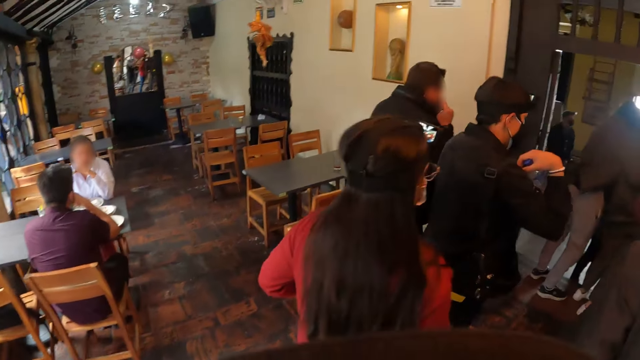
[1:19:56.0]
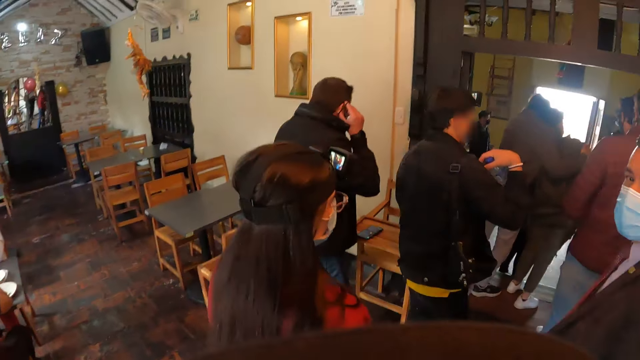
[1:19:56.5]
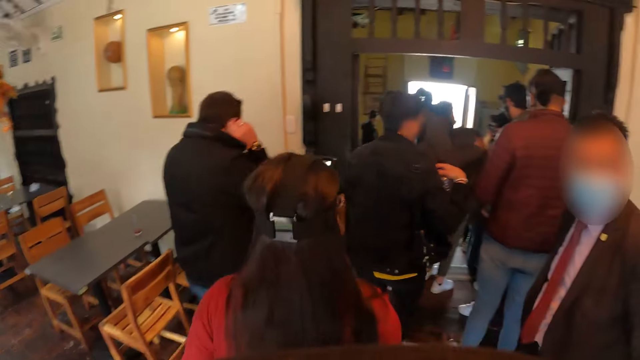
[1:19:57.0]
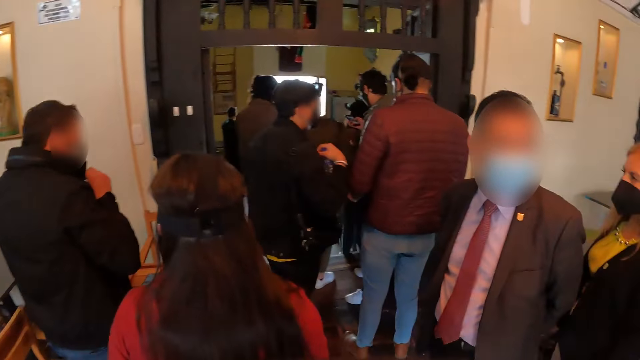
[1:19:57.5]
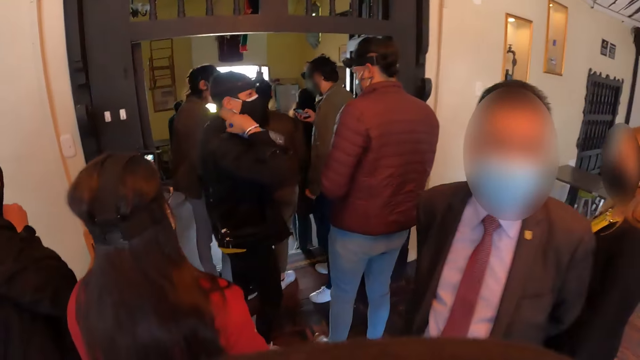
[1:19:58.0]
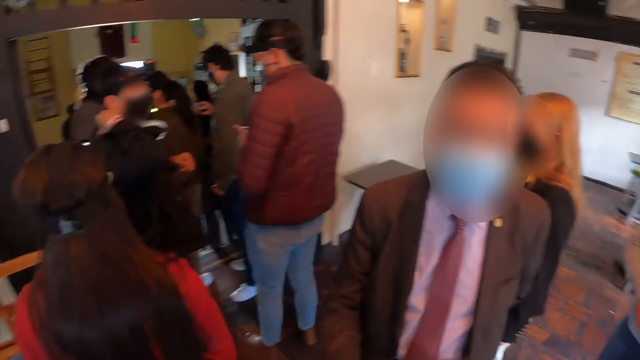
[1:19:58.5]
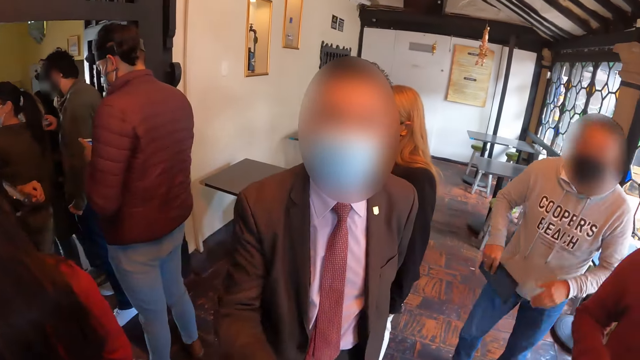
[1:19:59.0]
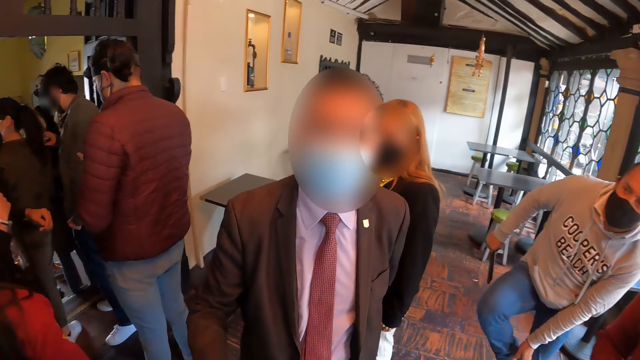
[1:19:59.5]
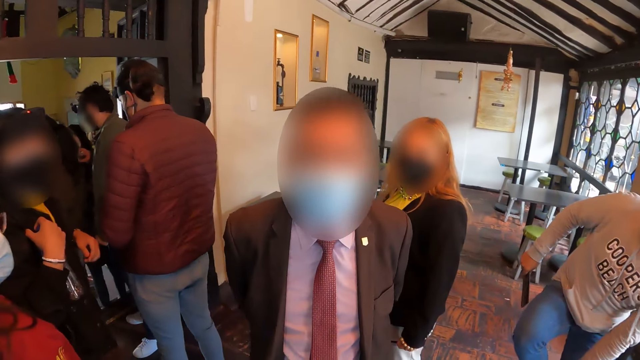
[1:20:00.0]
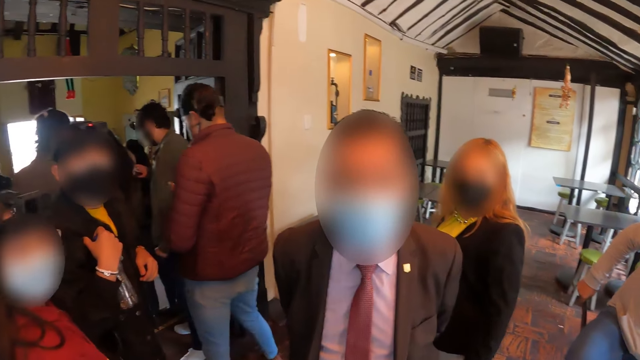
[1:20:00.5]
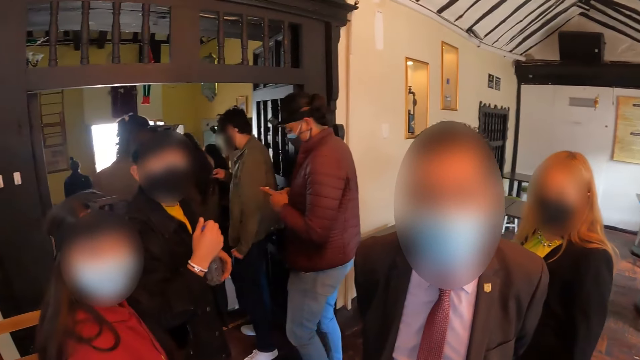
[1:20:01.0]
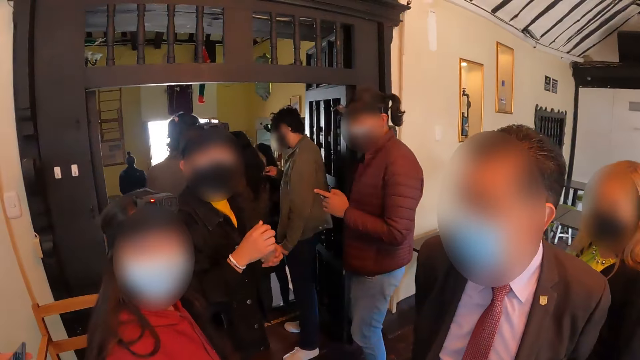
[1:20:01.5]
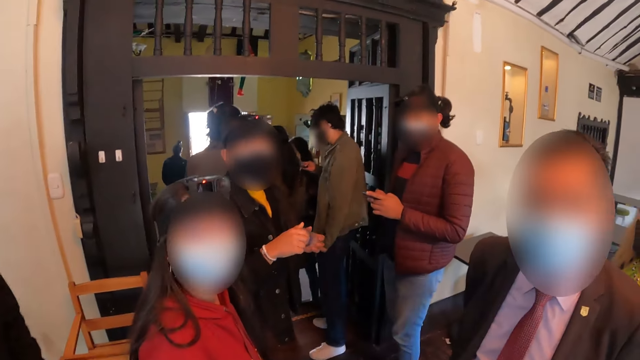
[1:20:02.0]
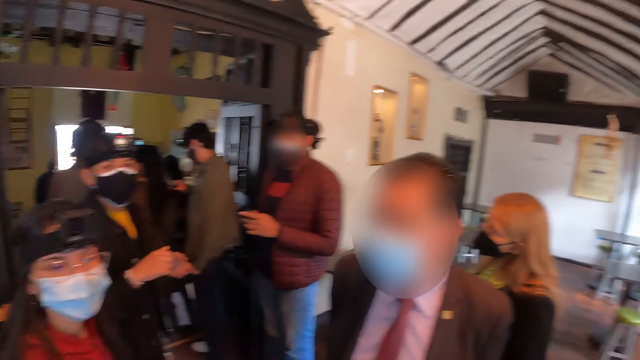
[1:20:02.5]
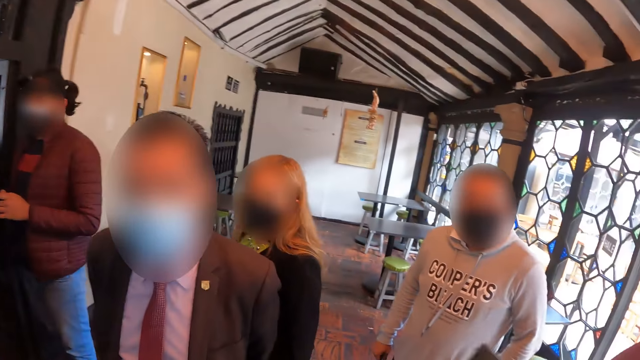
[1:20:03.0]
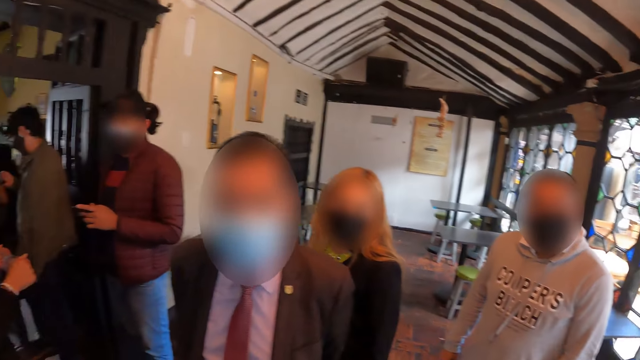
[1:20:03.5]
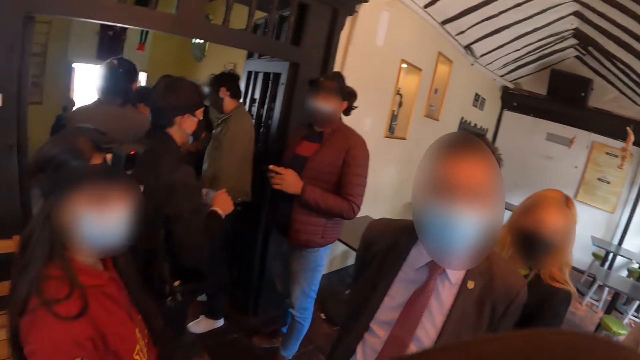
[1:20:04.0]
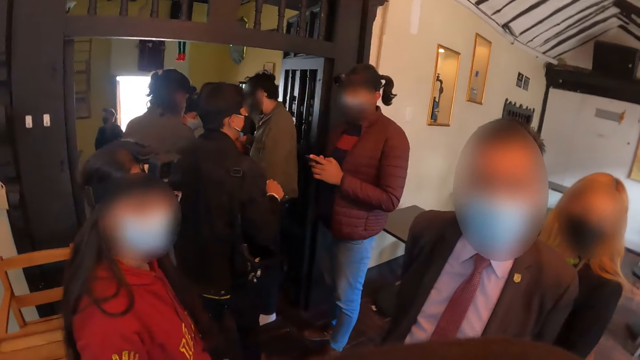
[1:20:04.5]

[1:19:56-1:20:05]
The camera wearer stands. They move the right hand. They talk with a man. They look around.

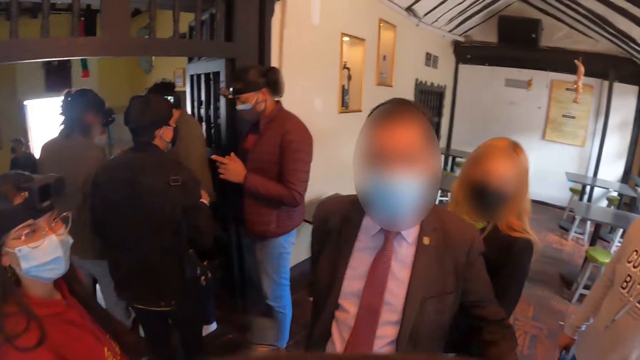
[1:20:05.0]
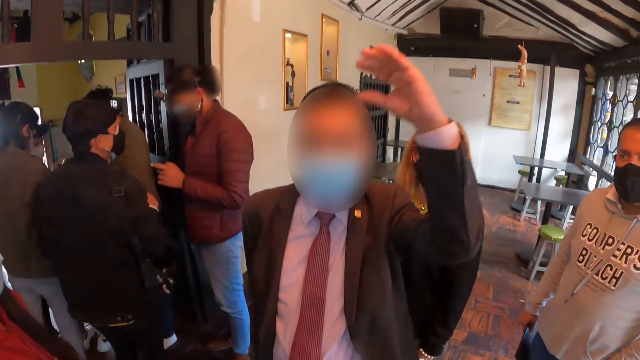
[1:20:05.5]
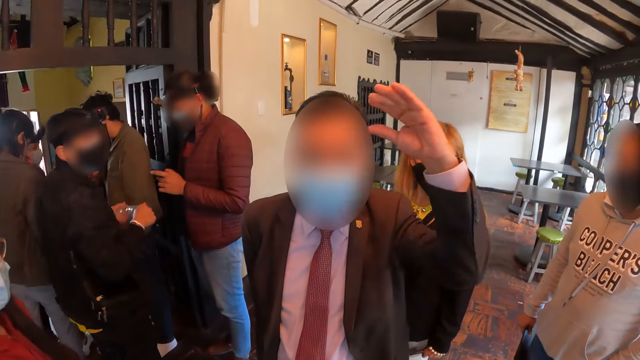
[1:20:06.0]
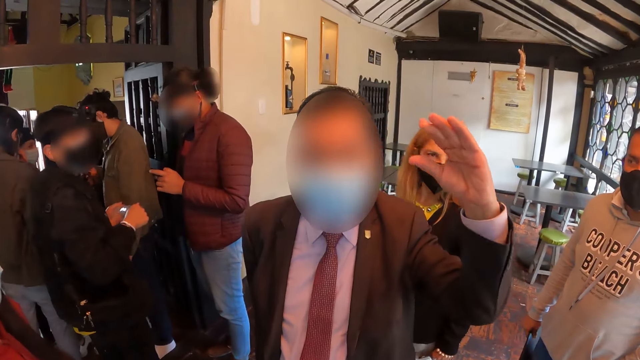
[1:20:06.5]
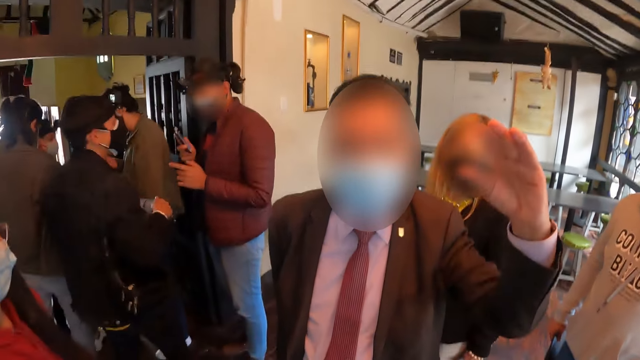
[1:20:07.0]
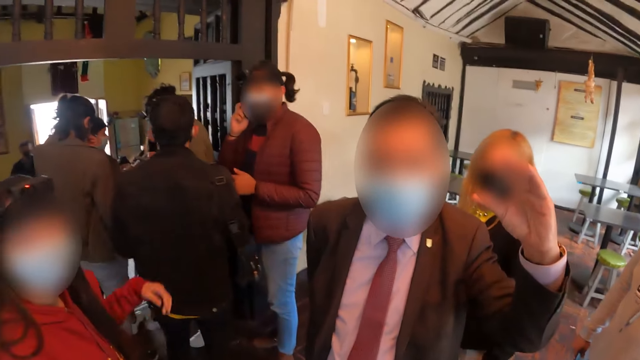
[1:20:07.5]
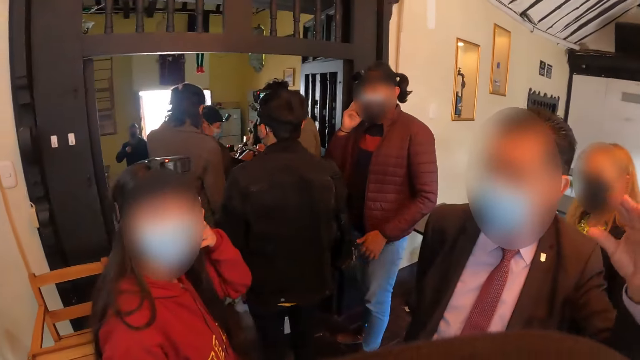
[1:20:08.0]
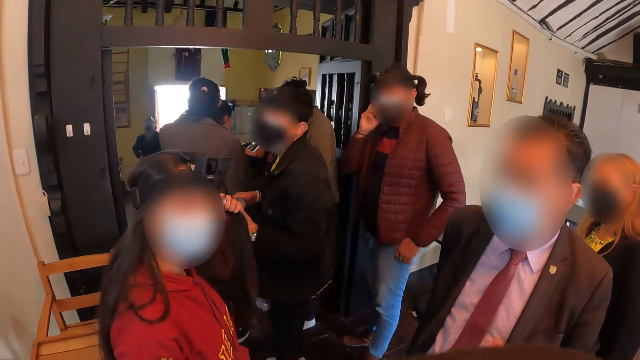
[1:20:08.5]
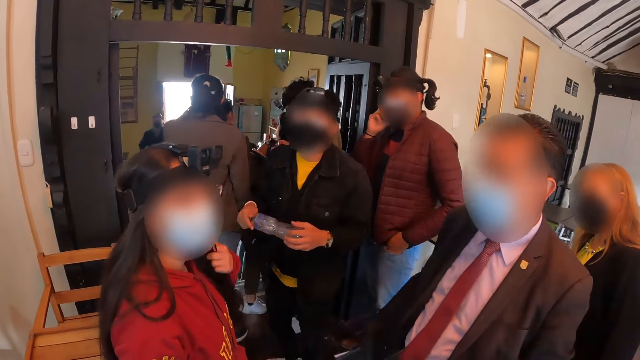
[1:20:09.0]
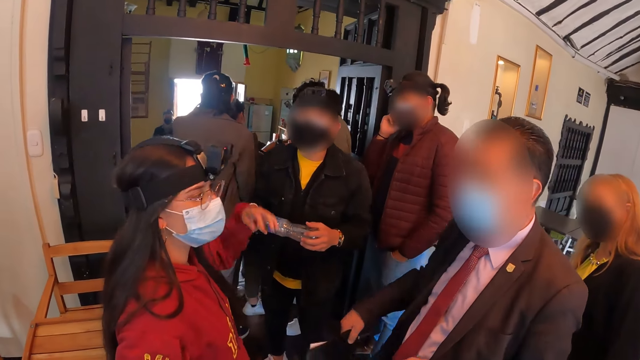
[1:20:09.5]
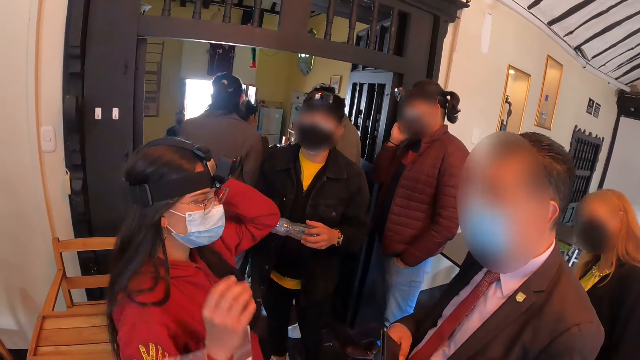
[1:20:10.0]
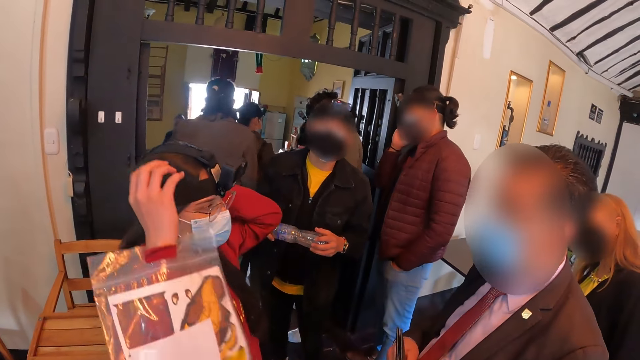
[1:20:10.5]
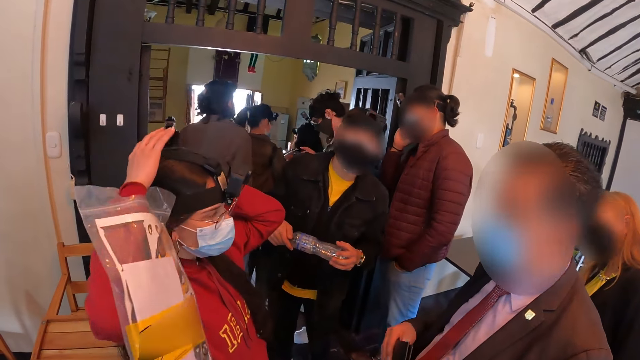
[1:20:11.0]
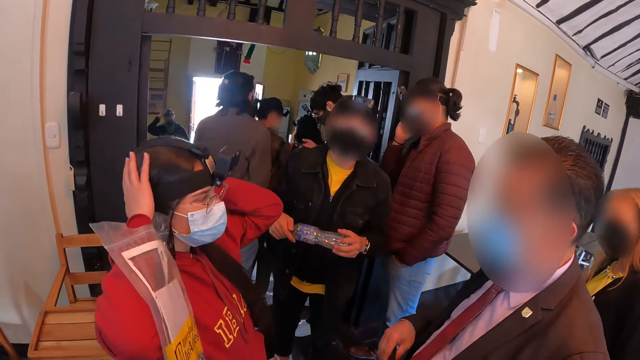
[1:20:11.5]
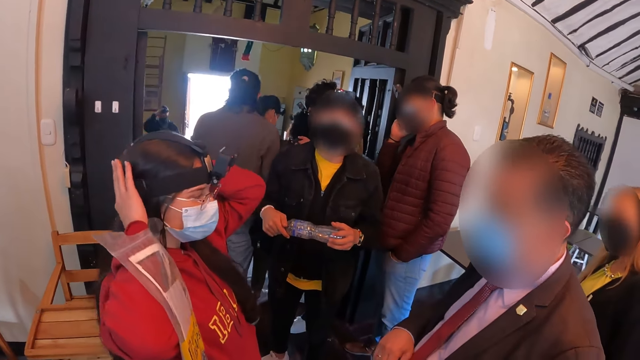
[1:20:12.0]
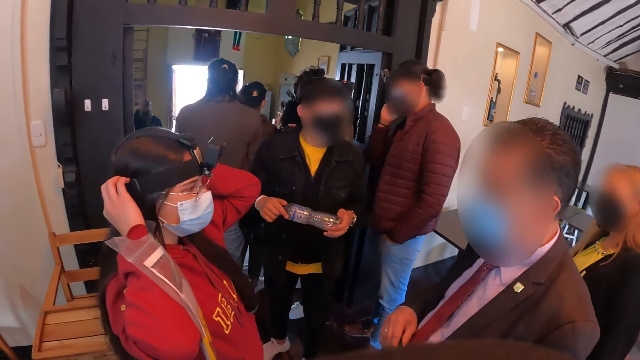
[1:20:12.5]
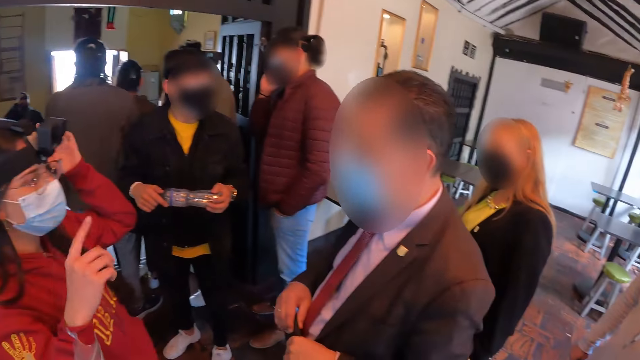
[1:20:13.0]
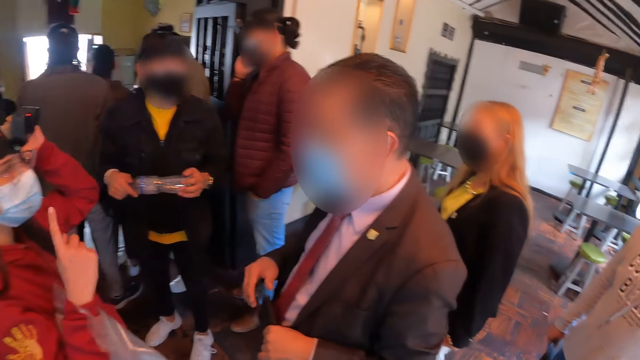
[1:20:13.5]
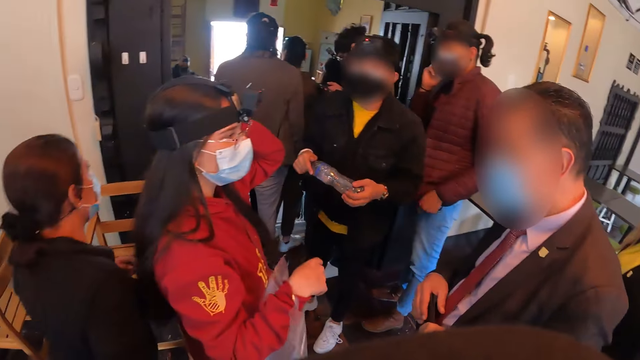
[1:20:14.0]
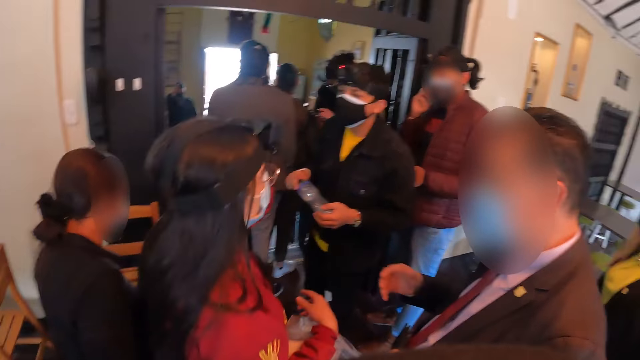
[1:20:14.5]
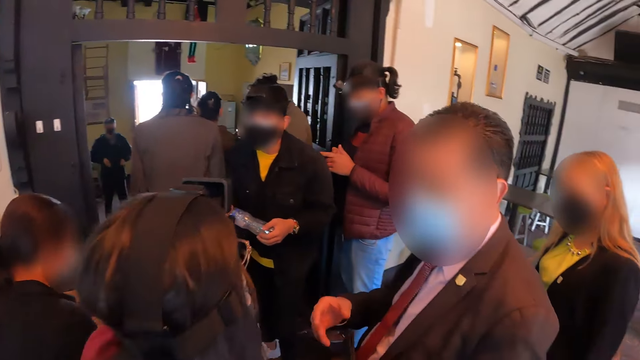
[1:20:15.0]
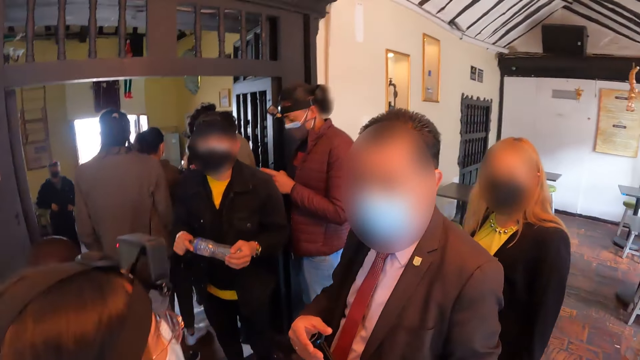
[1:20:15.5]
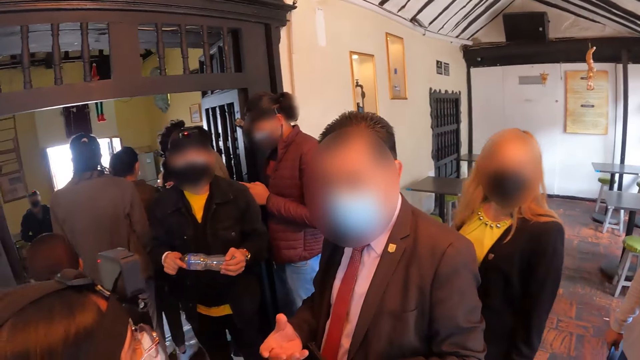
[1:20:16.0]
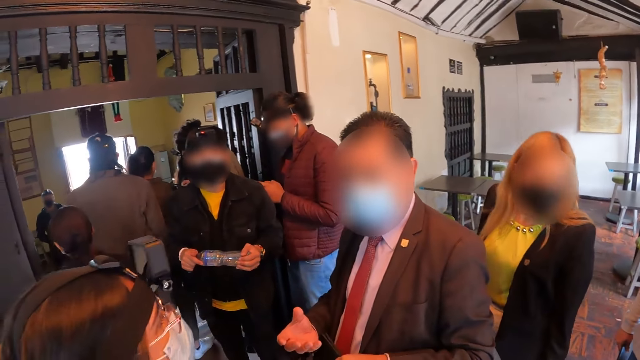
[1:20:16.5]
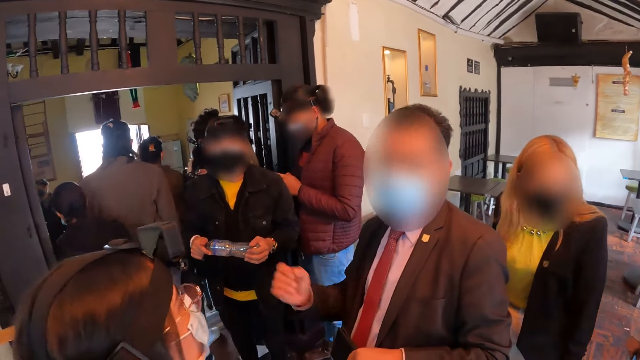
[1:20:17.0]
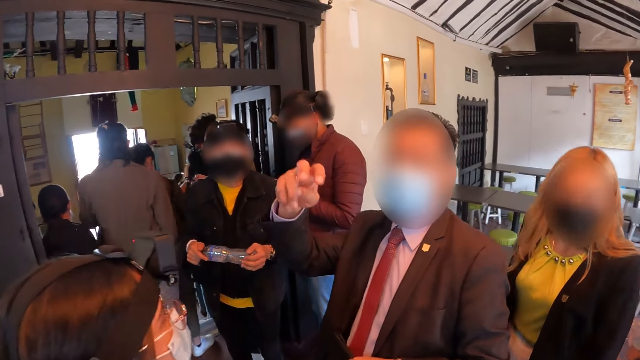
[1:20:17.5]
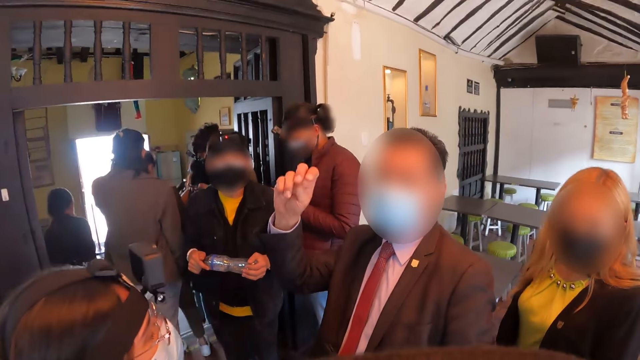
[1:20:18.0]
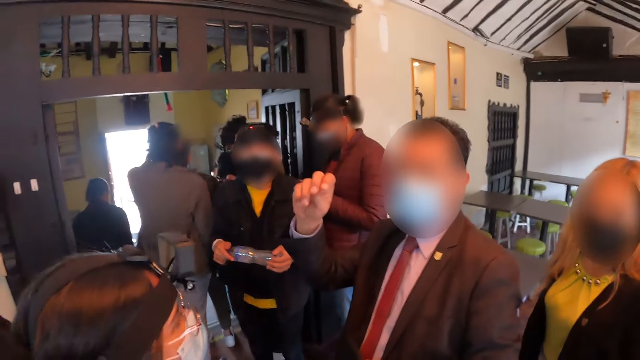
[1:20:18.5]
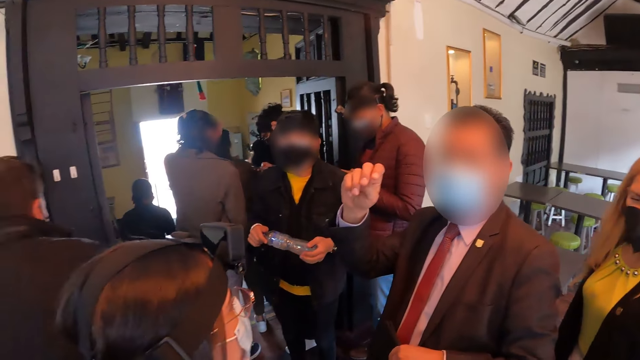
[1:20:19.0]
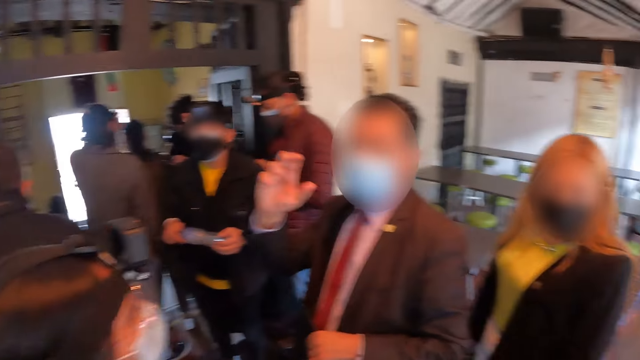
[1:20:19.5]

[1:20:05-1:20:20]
A man lifts up his hand. A woman pulls down her hair. The woman talks with the man.
